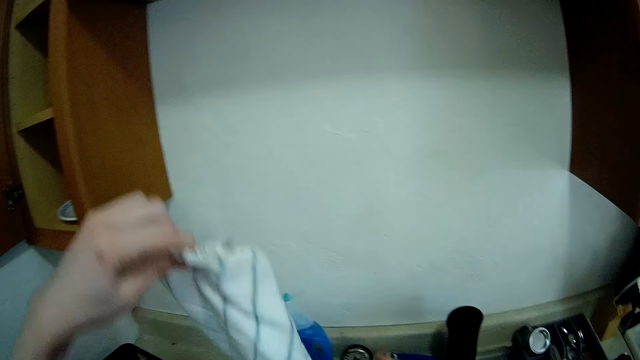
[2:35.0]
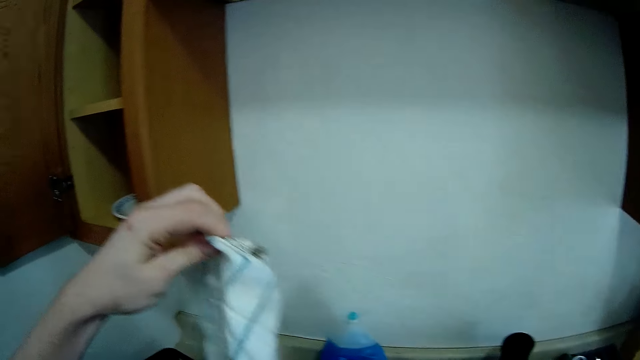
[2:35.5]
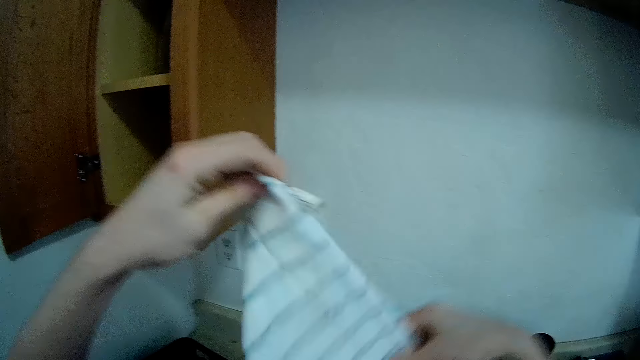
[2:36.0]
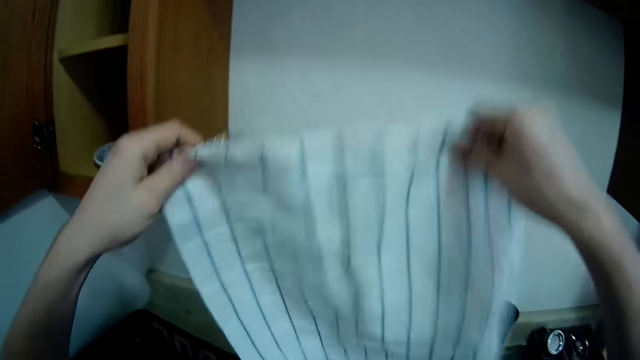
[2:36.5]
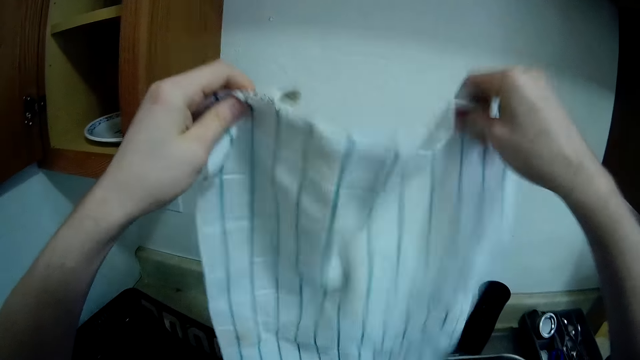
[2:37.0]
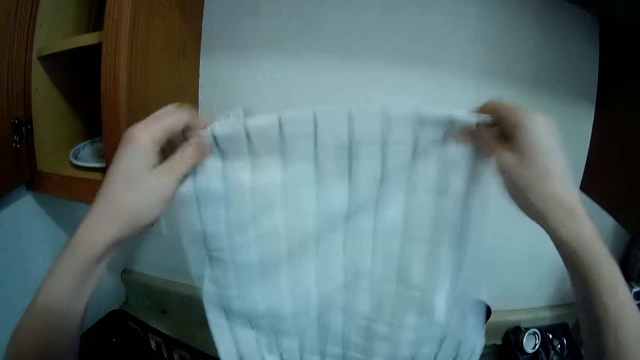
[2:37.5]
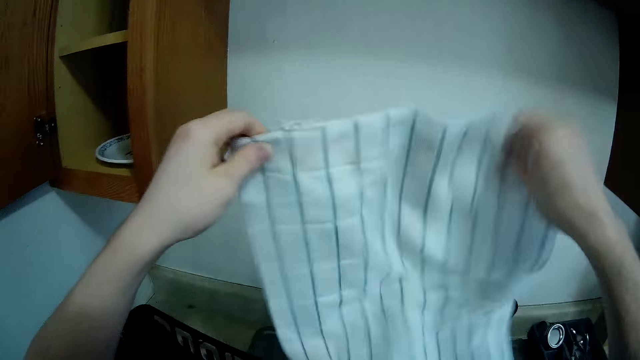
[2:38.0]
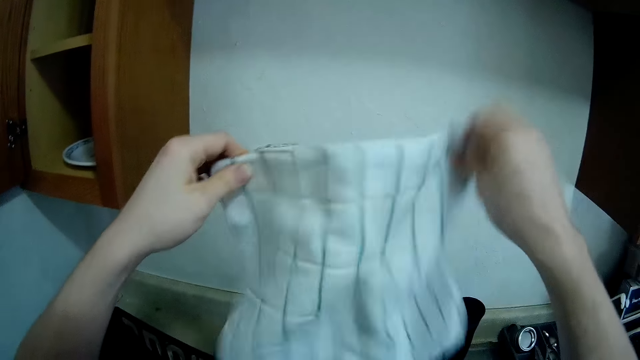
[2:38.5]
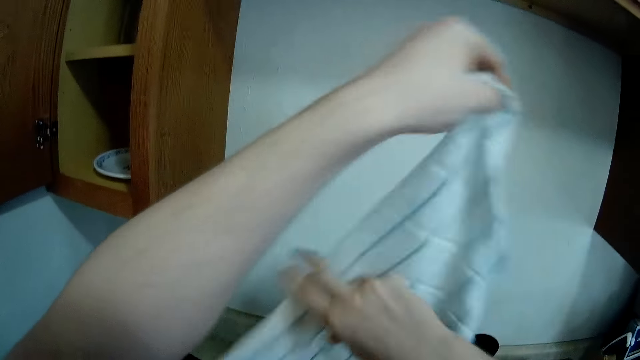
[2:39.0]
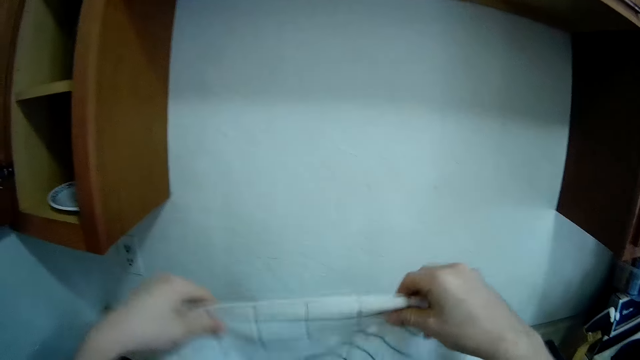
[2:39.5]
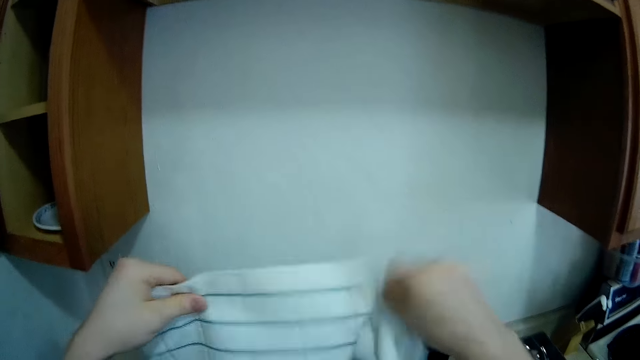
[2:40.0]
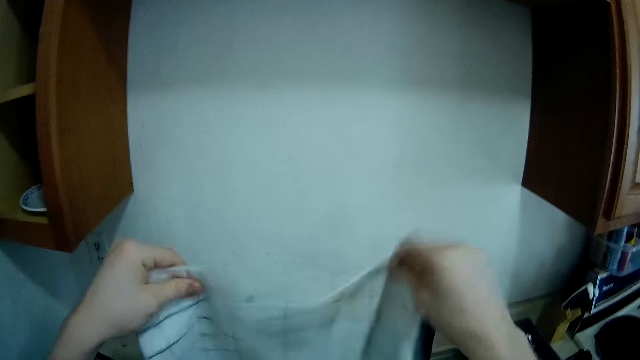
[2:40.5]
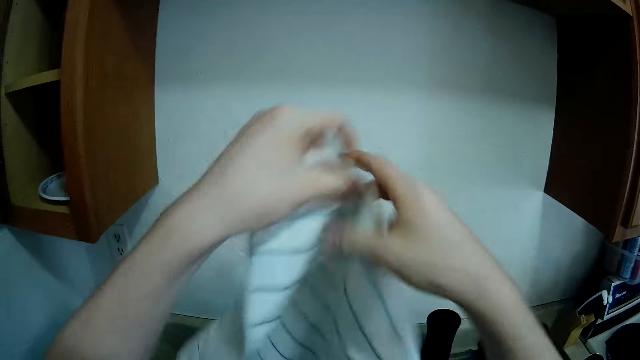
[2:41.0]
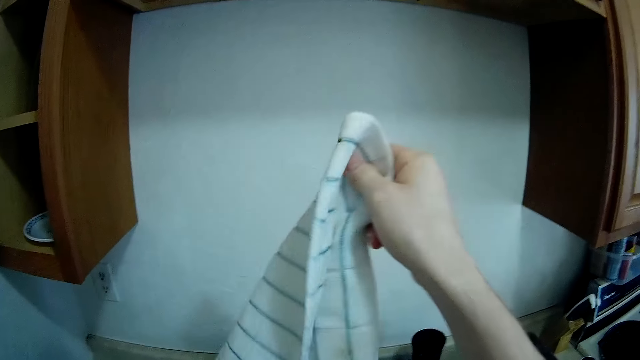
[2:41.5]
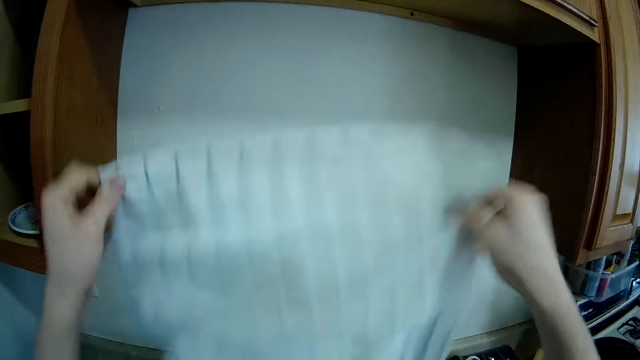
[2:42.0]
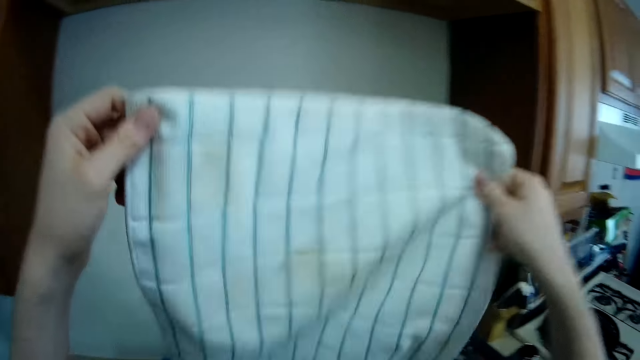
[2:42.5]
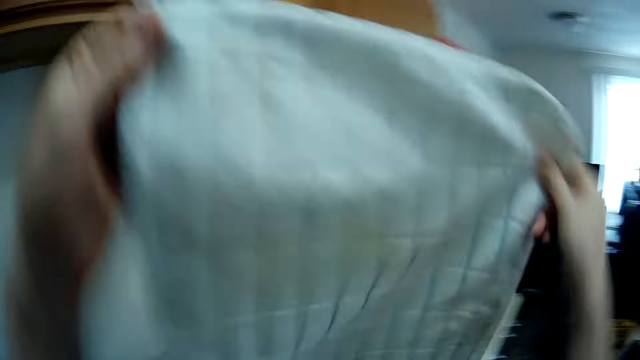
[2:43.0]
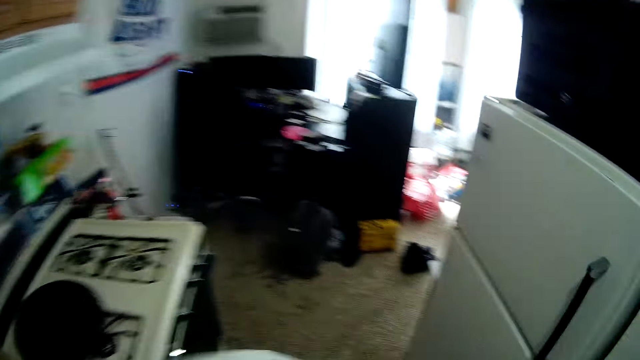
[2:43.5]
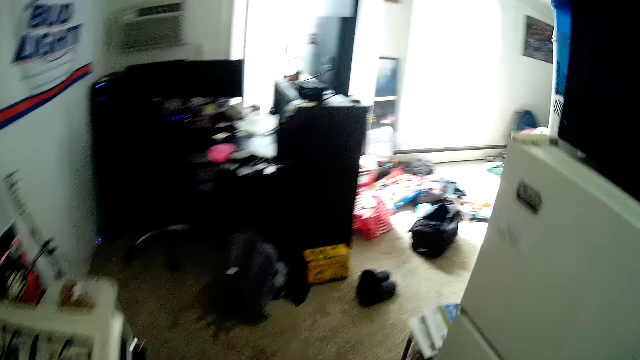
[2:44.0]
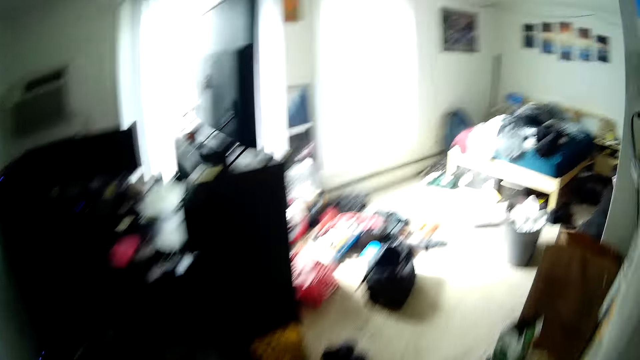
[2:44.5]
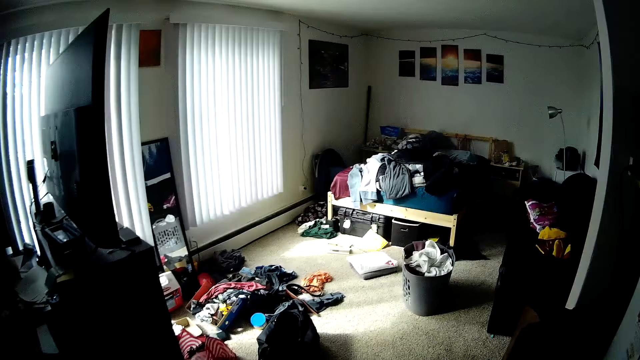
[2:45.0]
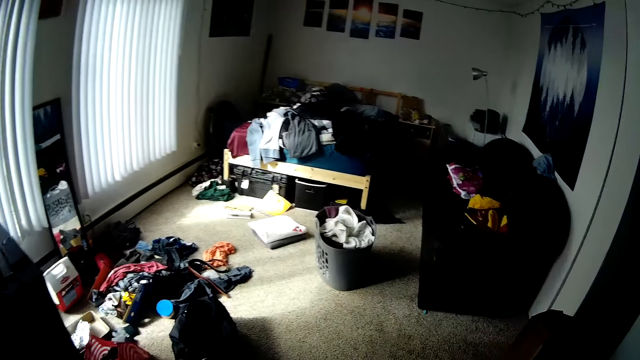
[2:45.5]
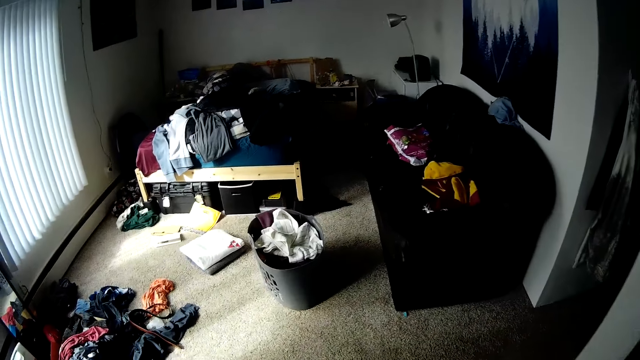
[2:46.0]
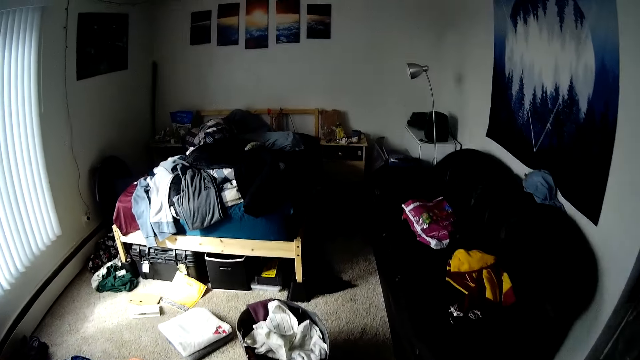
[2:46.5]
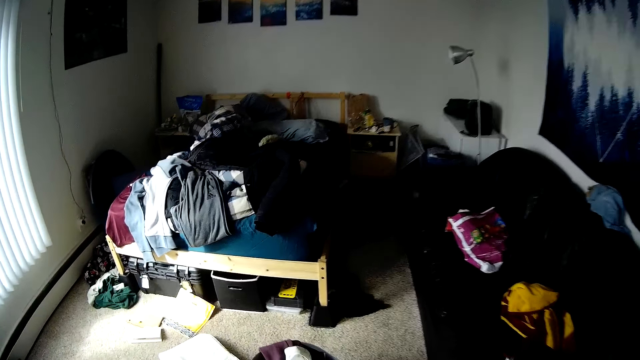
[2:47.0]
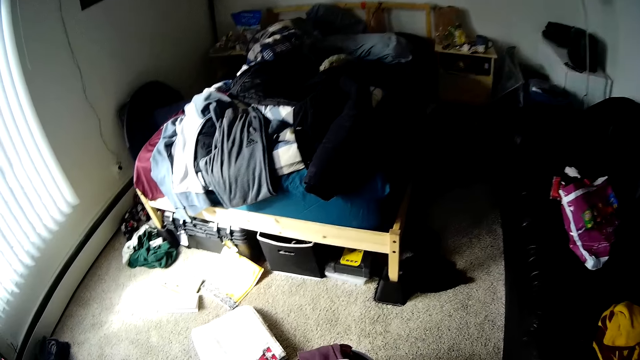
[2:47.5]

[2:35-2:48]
The camera wearer holds a face towel. They shake the face towel with both hands. They walk around the room.

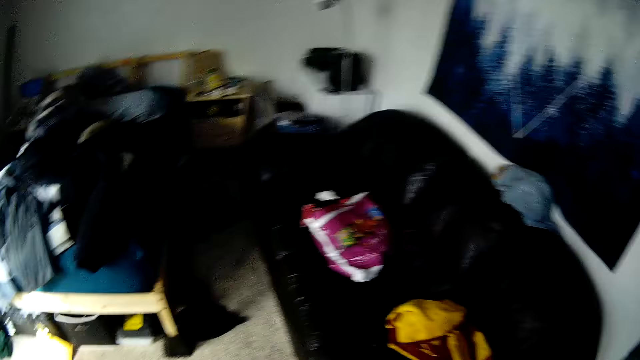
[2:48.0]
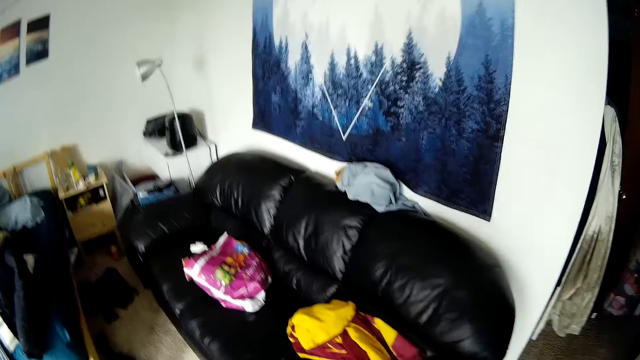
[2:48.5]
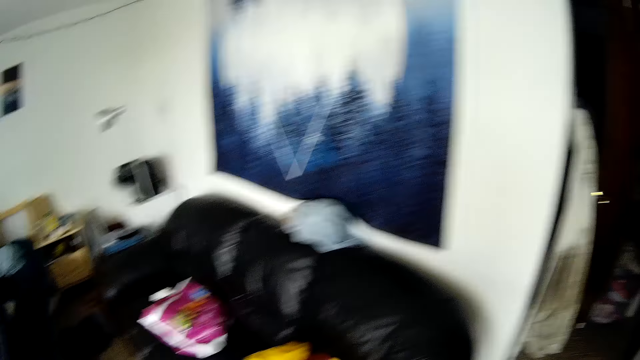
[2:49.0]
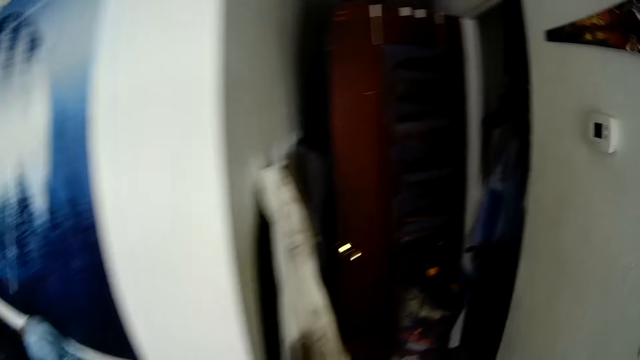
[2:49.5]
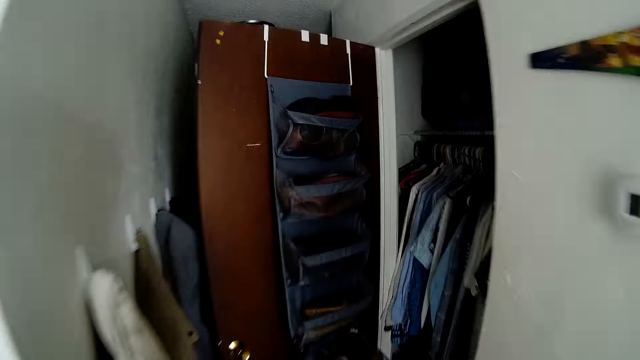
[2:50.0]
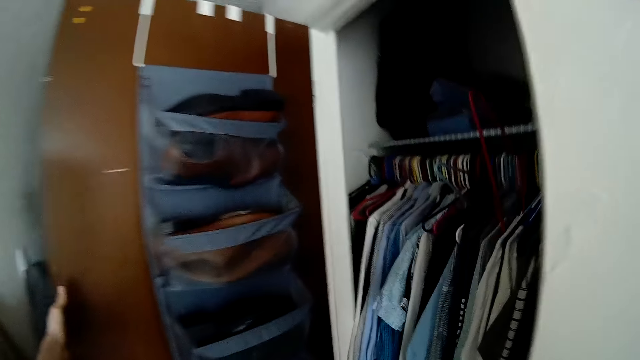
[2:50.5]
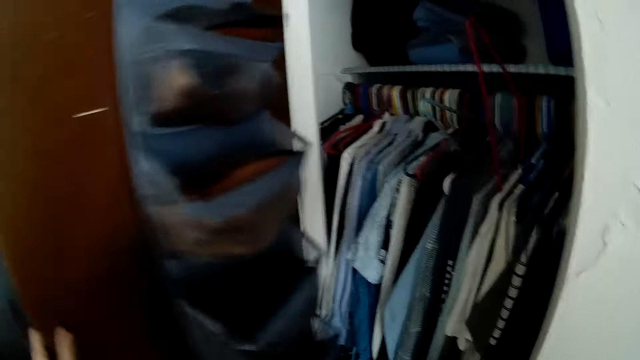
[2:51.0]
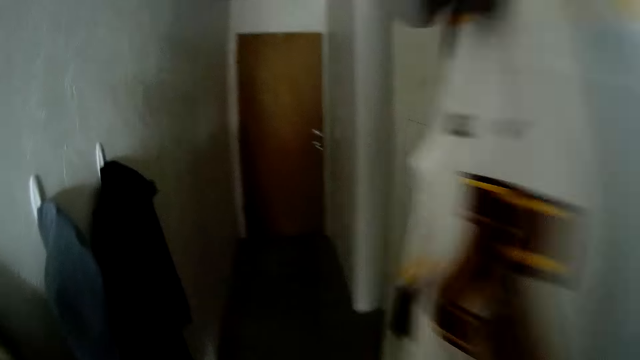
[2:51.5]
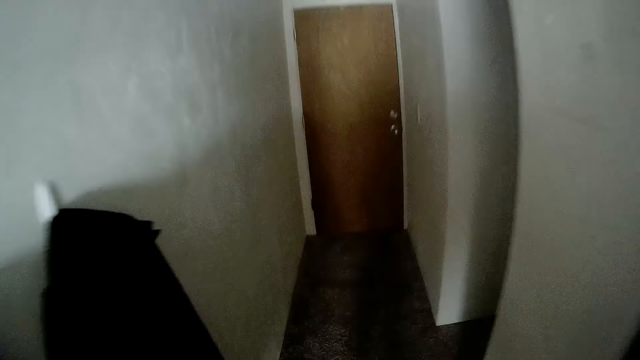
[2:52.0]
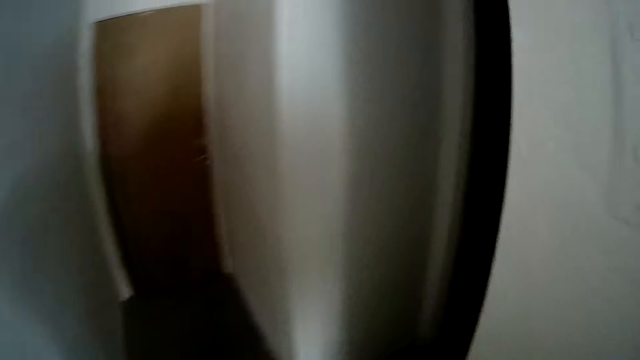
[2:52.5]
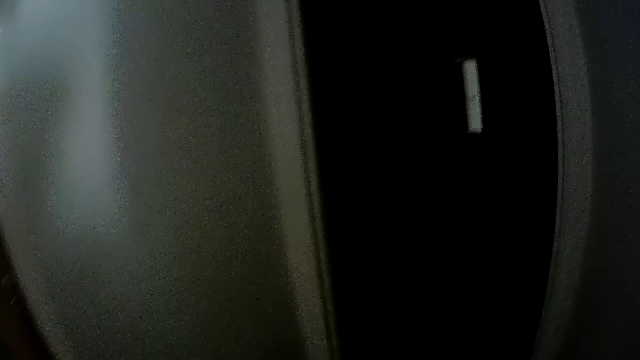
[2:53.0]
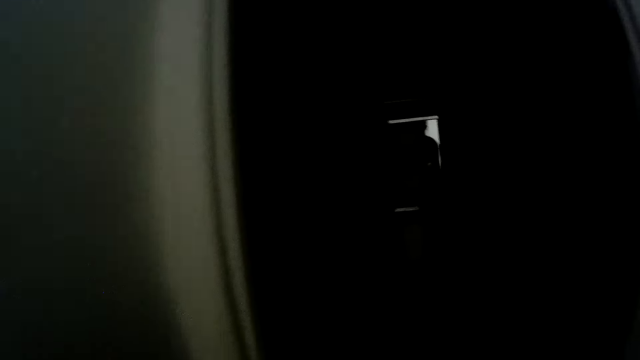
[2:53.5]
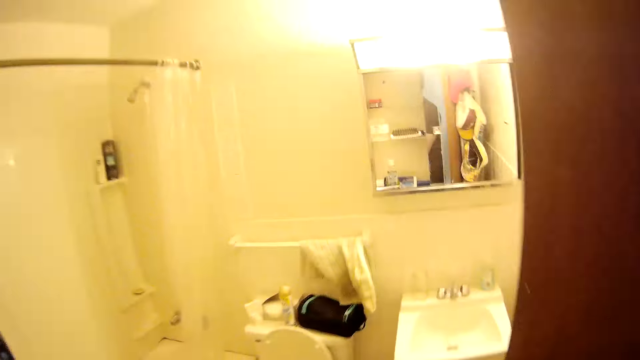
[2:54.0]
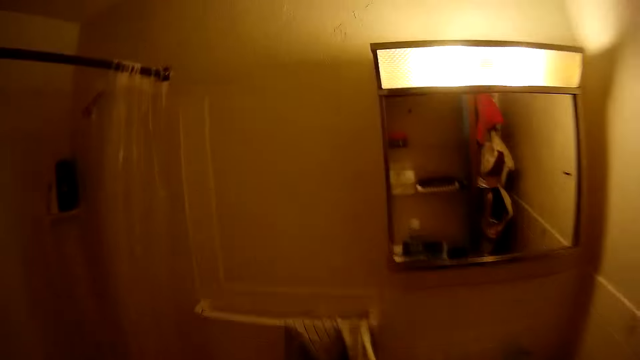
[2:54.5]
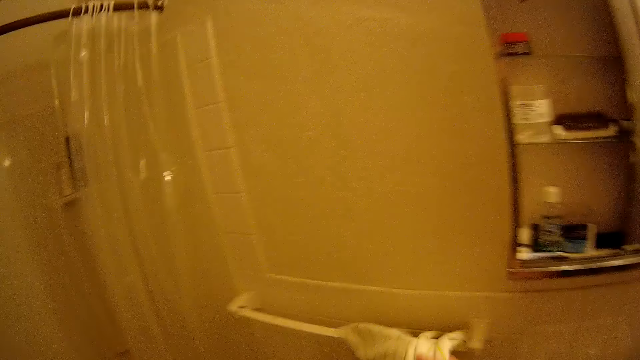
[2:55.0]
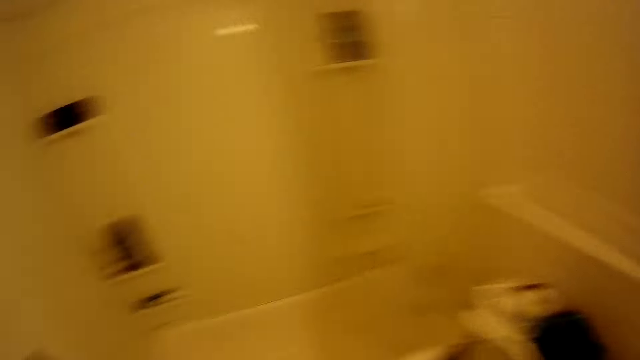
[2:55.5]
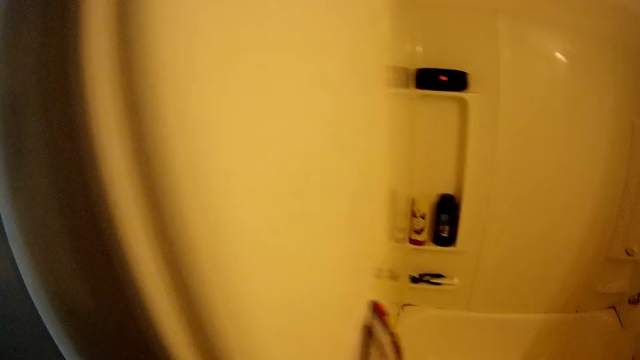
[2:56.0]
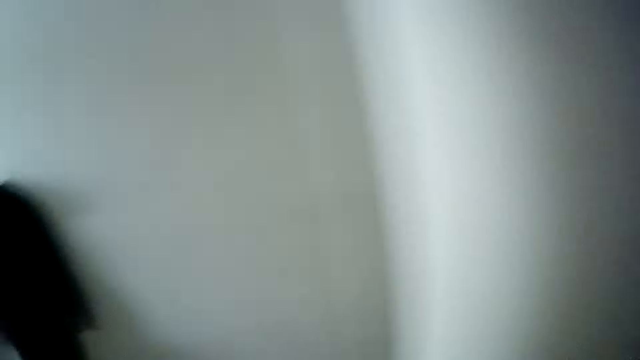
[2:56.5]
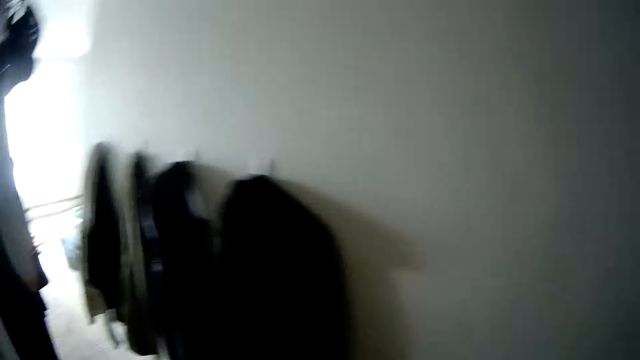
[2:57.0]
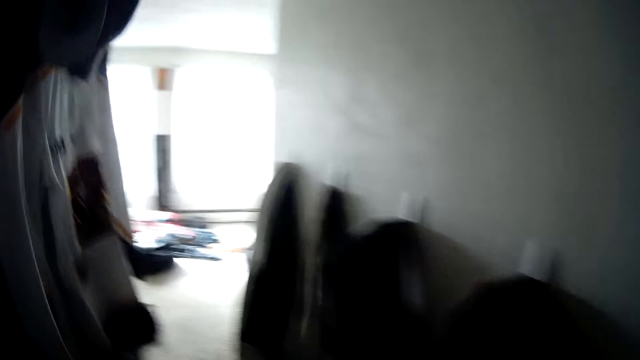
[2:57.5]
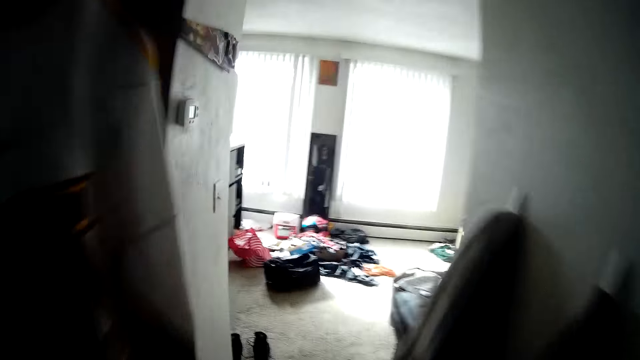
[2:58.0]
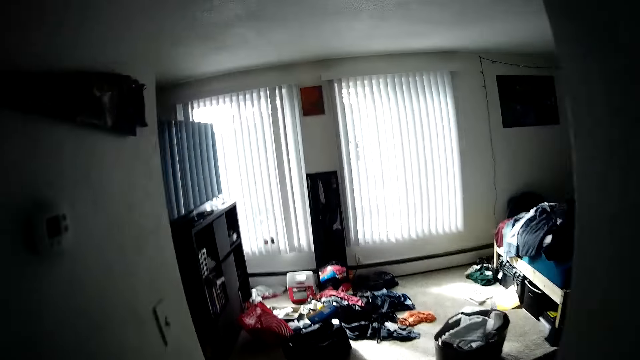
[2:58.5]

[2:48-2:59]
The camera wearer closes the door of a closet with his left hand. He moves the door with his hands. He walks around the room. He switches on the light. He puts down the face towel. He walks around the room.
